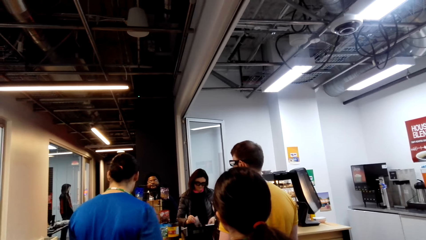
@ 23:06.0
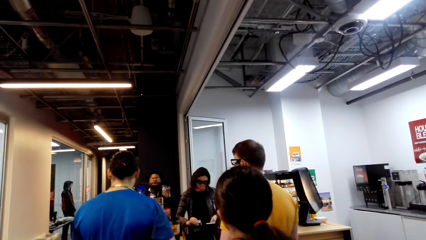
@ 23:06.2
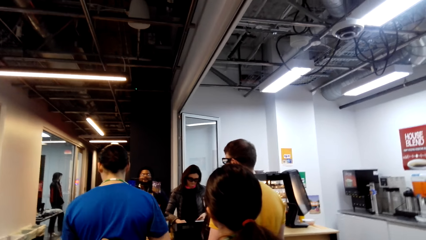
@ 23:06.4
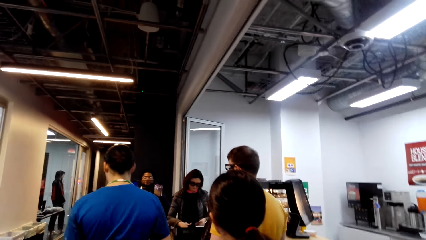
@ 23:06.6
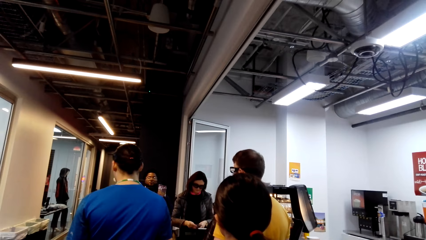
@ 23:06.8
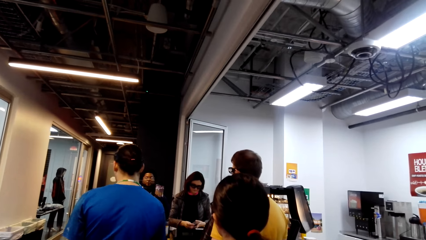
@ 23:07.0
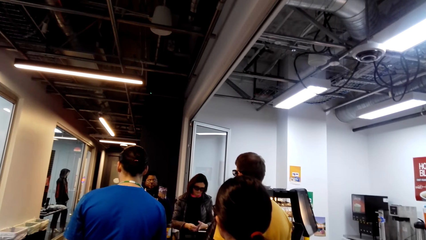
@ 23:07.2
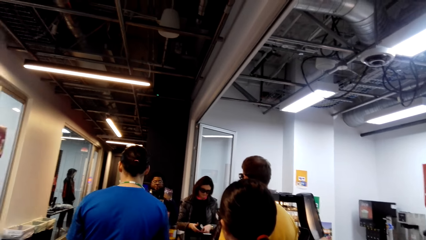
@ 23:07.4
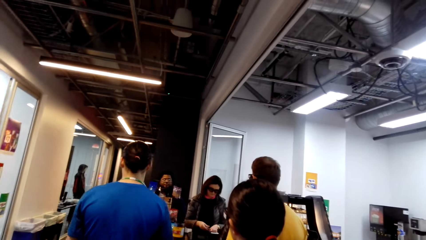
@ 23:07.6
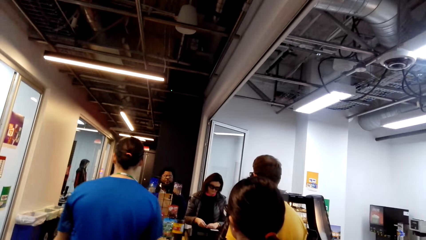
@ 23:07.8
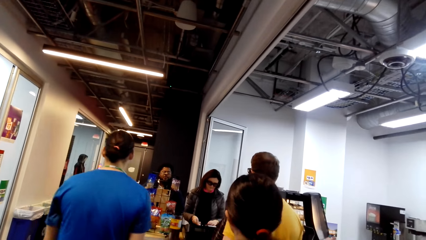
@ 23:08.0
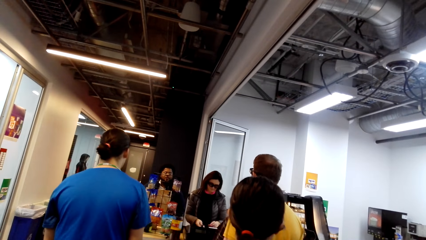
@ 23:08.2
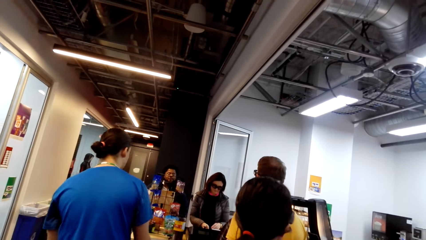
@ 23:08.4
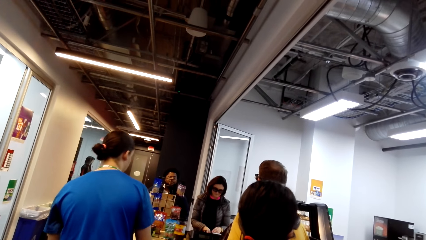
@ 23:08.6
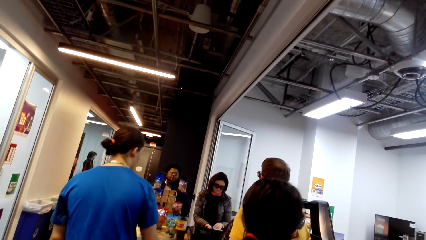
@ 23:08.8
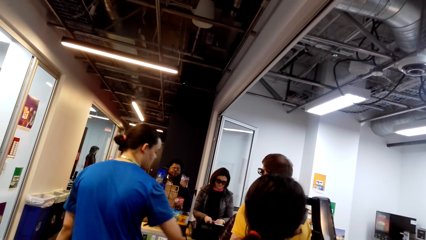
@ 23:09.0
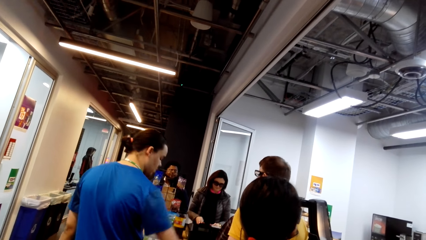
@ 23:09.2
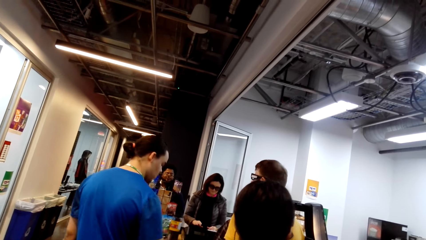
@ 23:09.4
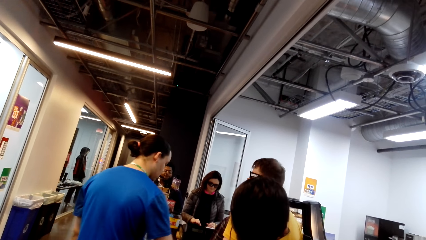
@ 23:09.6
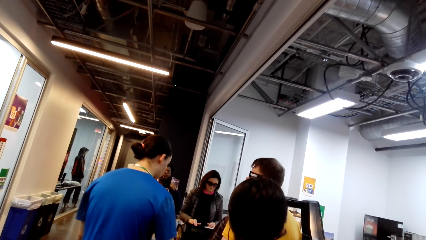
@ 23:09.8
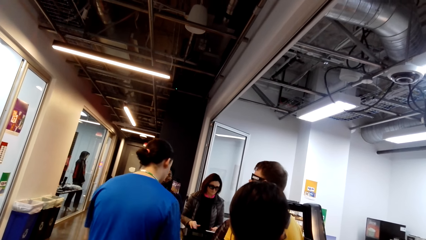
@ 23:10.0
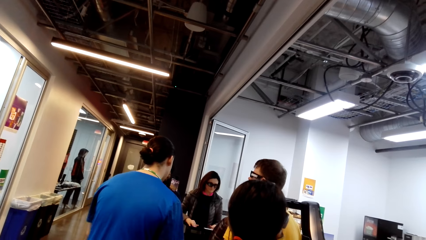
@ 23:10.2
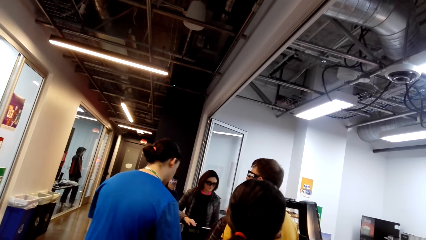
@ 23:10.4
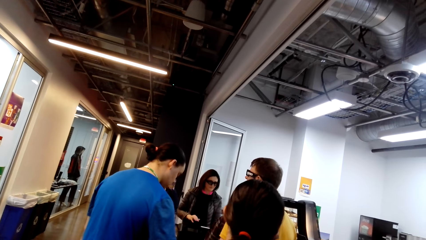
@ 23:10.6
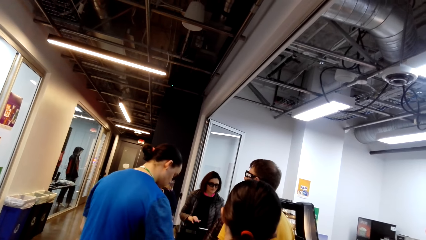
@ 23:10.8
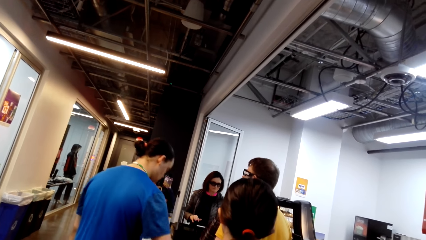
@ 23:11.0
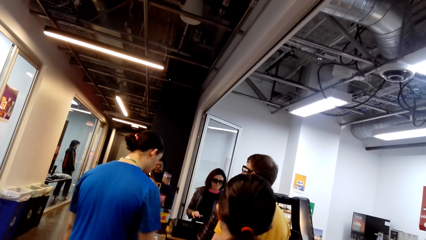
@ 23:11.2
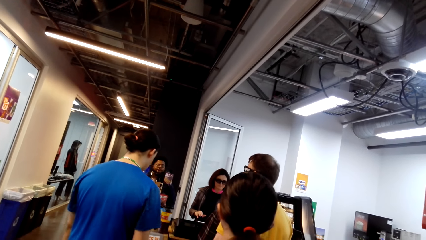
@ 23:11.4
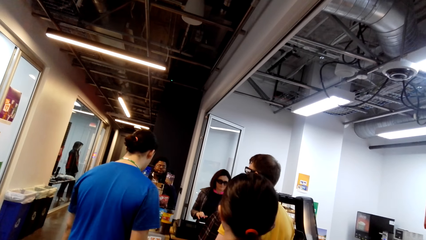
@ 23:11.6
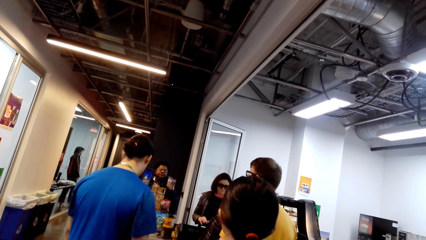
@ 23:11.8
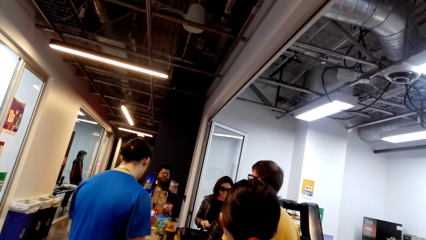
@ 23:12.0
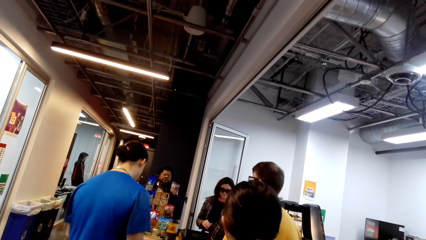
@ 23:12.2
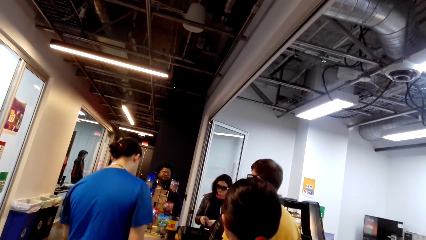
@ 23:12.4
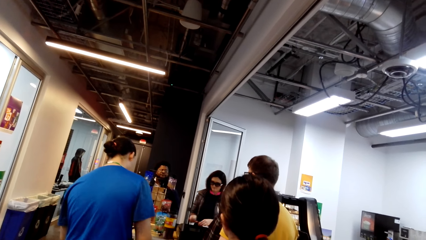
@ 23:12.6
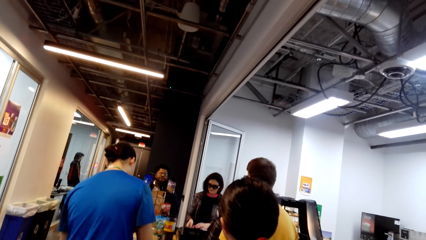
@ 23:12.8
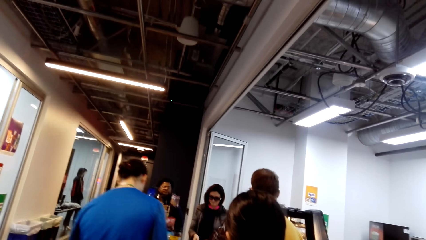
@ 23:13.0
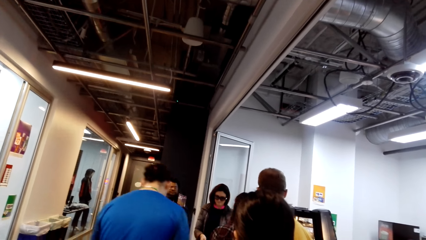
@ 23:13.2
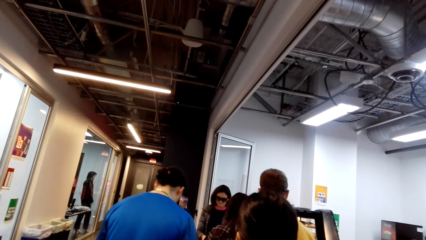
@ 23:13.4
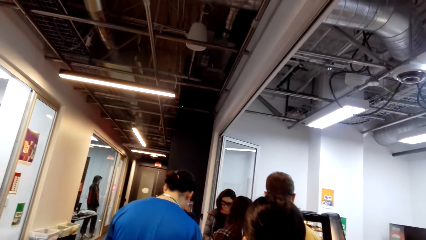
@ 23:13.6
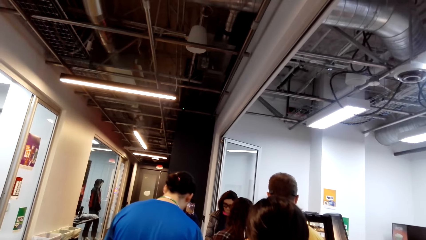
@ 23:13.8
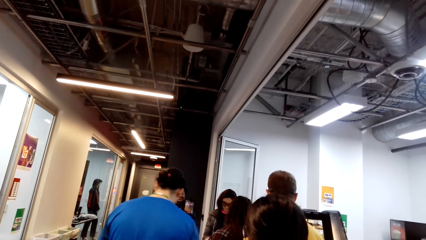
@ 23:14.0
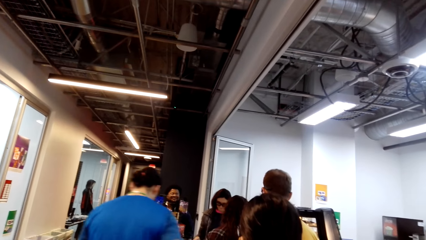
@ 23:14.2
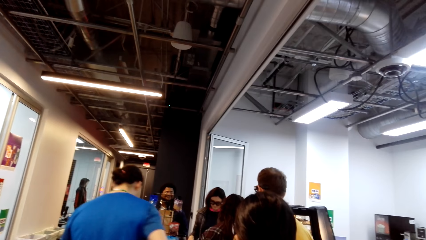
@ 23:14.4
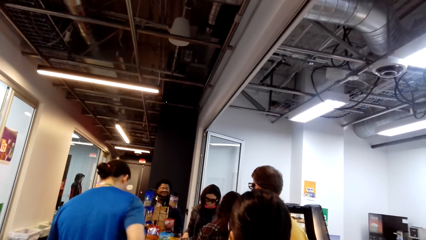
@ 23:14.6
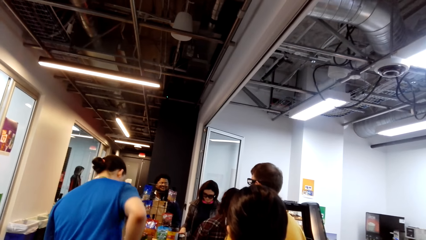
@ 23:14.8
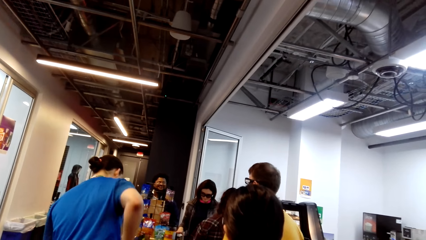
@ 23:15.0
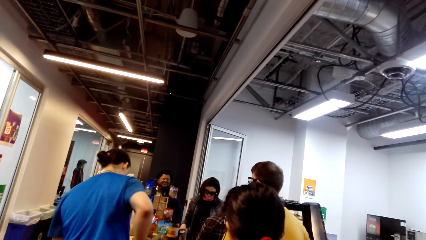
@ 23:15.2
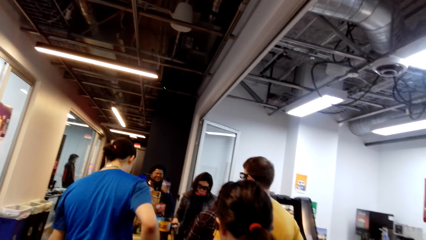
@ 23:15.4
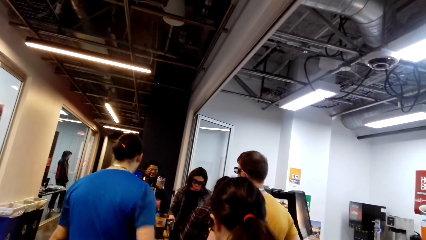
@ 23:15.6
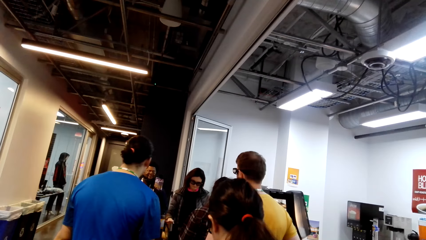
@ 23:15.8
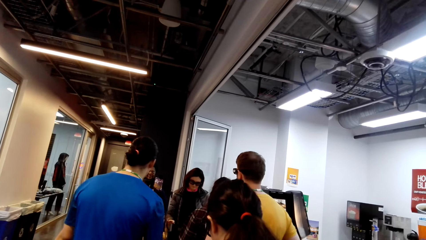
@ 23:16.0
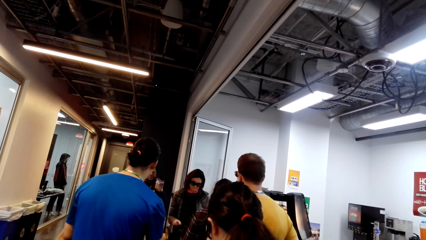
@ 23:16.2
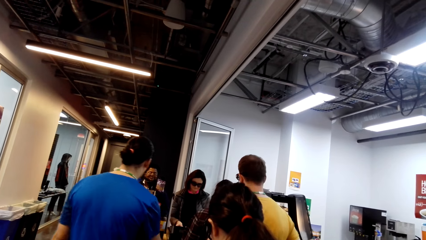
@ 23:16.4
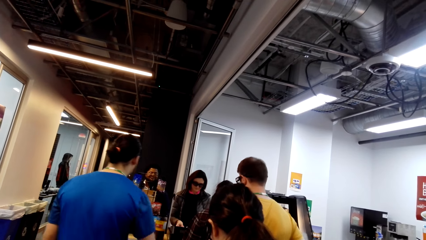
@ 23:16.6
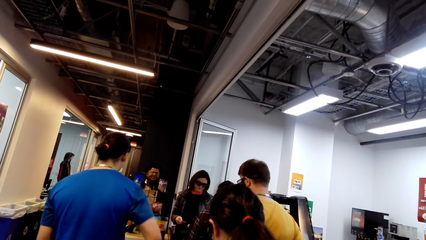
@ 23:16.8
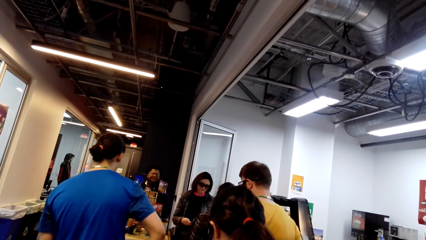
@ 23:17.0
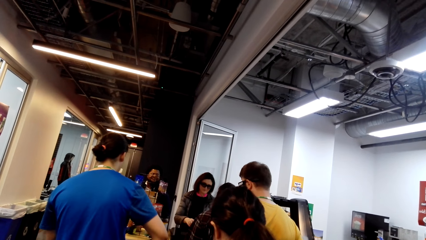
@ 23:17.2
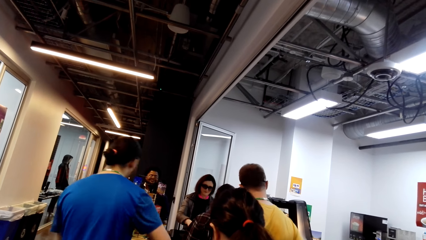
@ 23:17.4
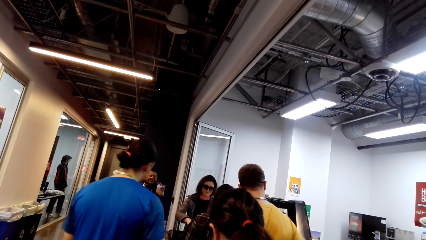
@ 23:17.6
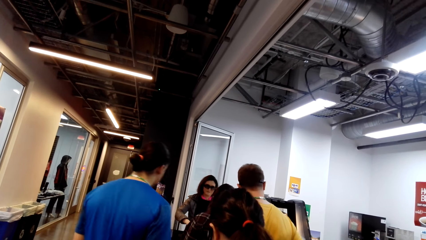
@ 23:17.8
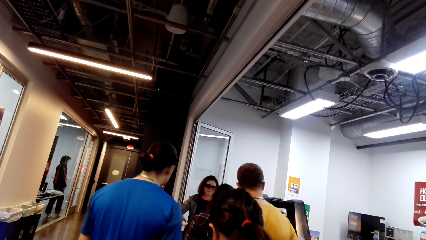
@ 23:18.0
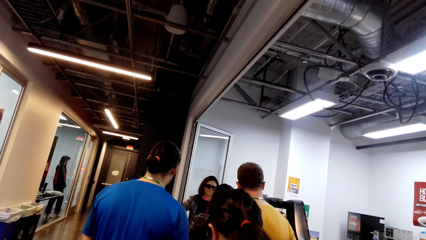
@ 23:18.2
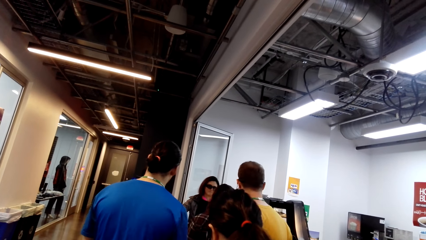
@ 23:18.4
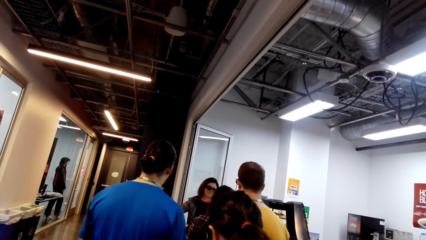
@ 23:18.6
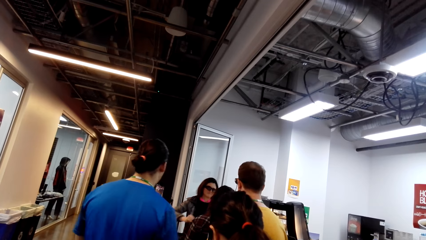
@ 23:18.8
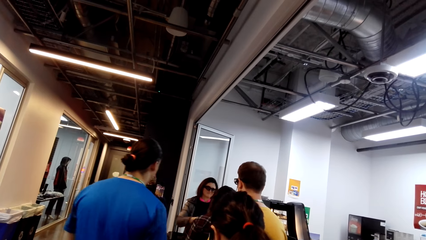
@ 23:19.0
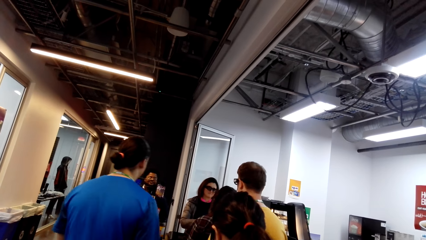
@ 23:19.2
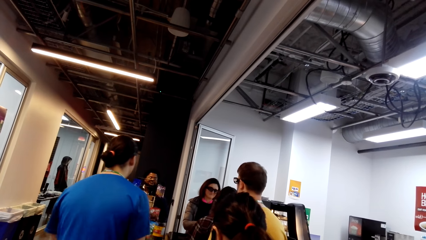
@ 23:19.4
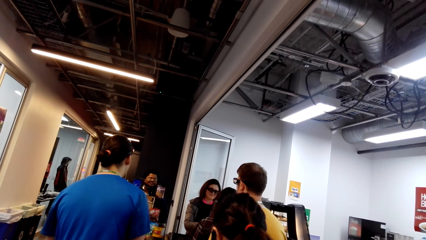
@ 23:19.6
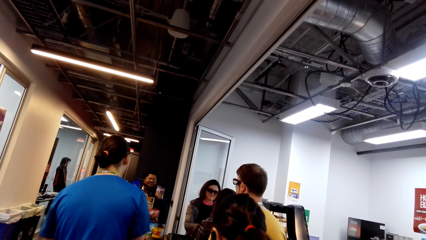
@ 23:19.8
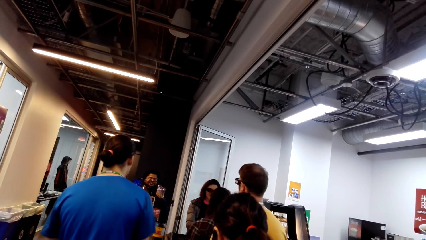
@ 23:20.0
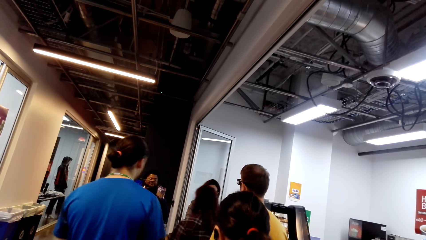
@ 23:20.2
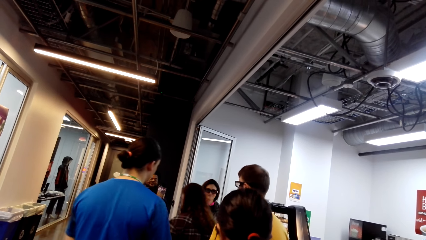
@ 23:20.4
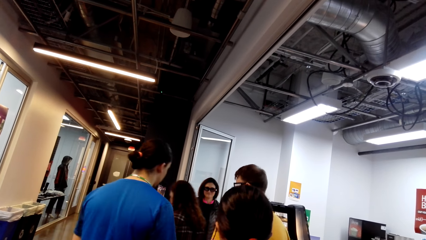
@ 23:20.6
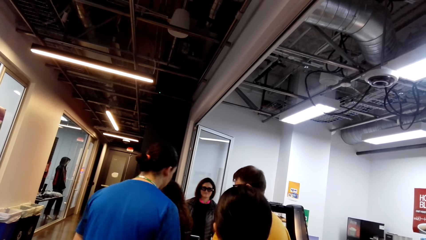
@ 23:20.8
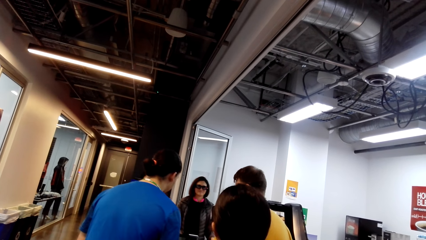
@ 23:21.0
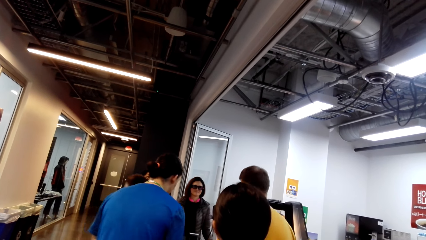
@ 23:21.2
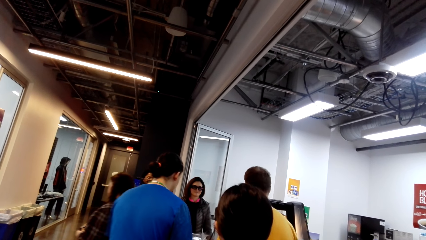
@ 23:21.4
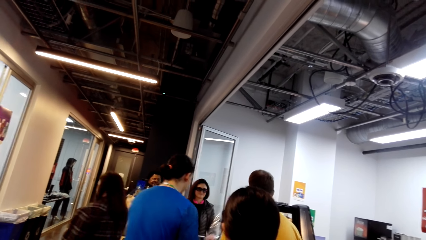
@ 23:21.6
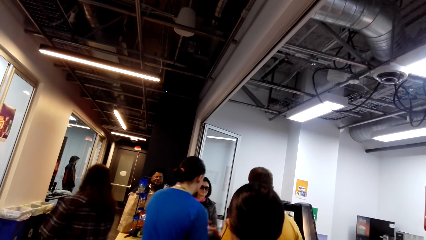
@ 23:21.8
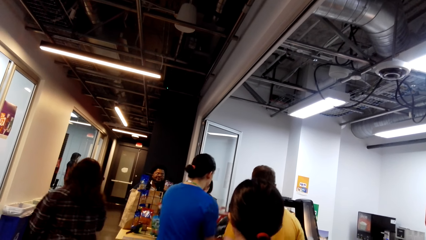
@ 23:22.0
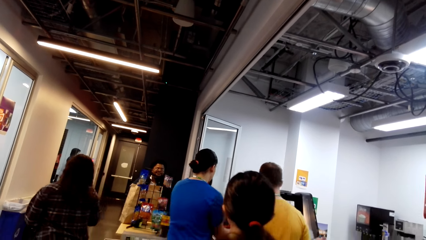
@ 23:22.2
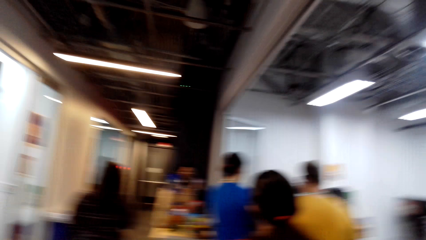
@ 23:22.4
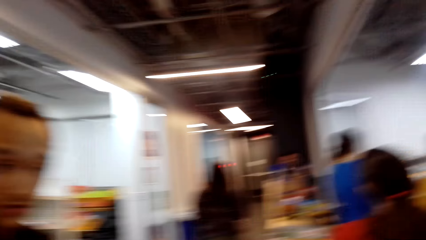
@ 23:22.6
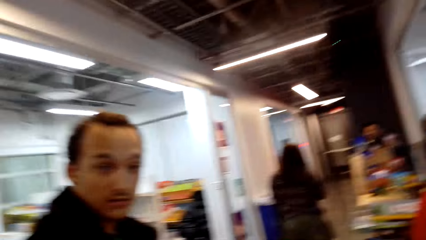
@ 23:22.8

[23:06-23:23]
A person moves his body. The person moves to the counter. Another person talks to the camera wearer.
